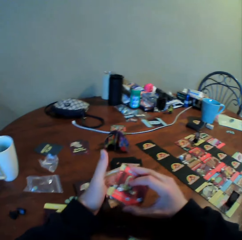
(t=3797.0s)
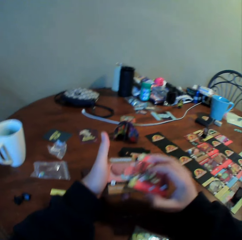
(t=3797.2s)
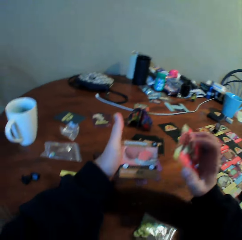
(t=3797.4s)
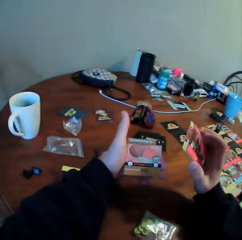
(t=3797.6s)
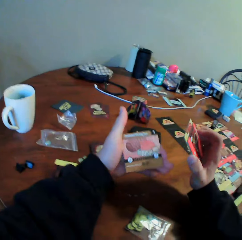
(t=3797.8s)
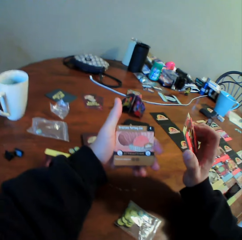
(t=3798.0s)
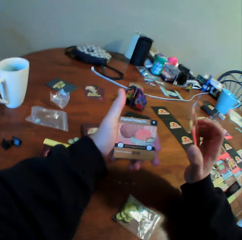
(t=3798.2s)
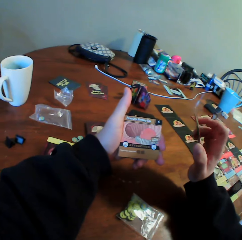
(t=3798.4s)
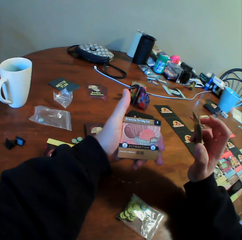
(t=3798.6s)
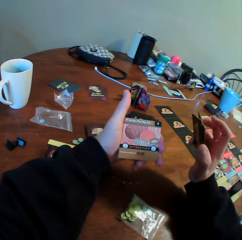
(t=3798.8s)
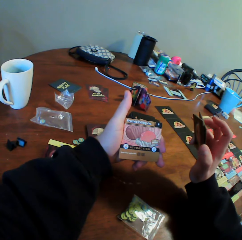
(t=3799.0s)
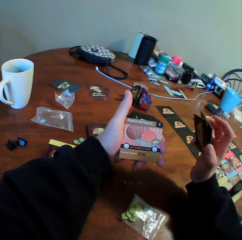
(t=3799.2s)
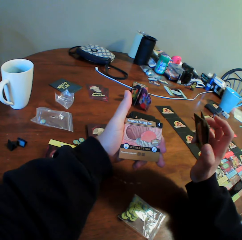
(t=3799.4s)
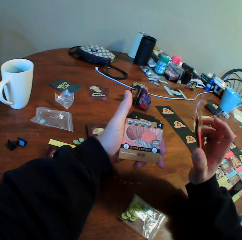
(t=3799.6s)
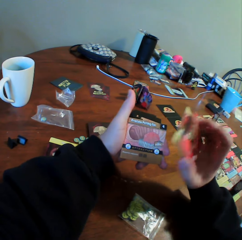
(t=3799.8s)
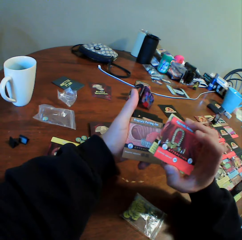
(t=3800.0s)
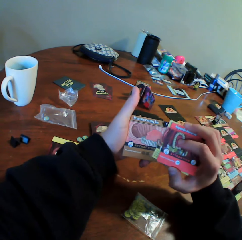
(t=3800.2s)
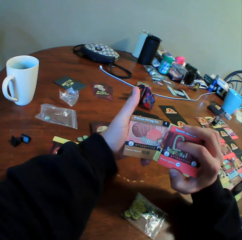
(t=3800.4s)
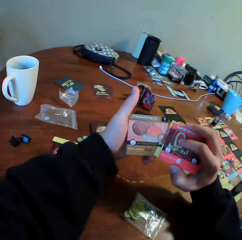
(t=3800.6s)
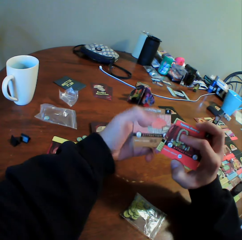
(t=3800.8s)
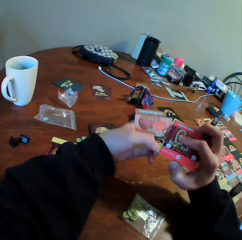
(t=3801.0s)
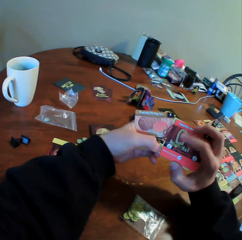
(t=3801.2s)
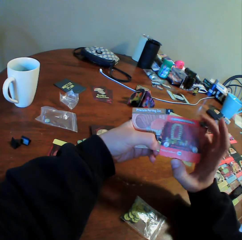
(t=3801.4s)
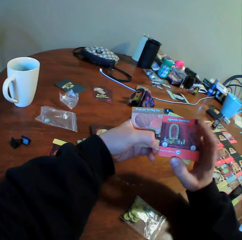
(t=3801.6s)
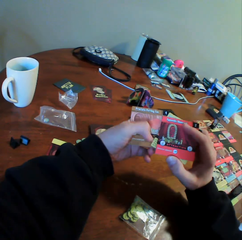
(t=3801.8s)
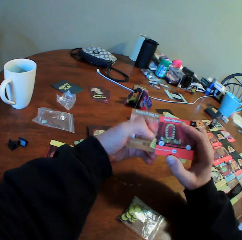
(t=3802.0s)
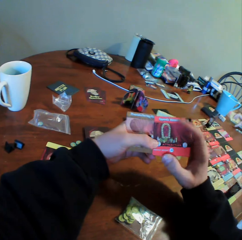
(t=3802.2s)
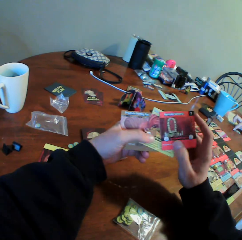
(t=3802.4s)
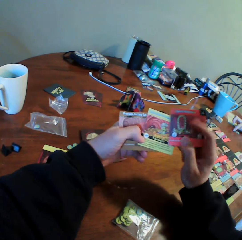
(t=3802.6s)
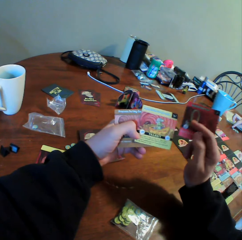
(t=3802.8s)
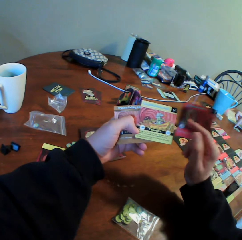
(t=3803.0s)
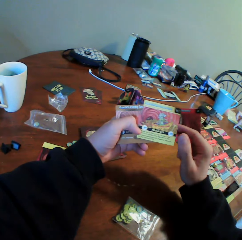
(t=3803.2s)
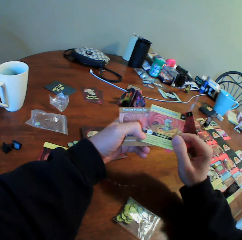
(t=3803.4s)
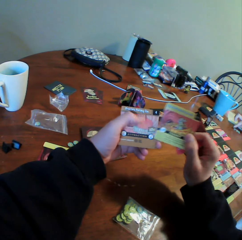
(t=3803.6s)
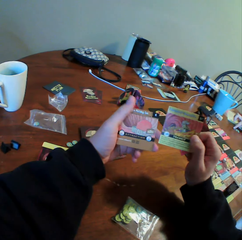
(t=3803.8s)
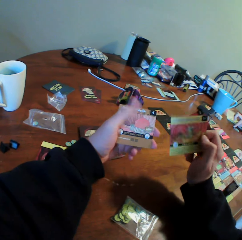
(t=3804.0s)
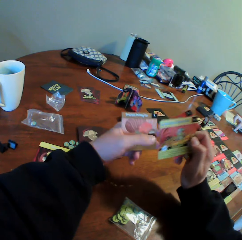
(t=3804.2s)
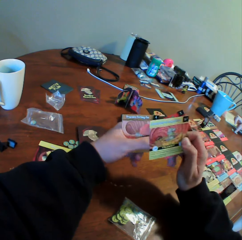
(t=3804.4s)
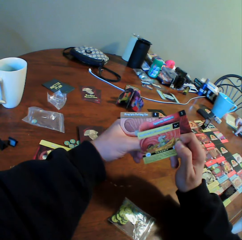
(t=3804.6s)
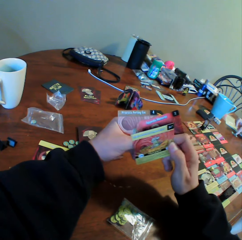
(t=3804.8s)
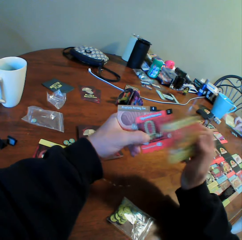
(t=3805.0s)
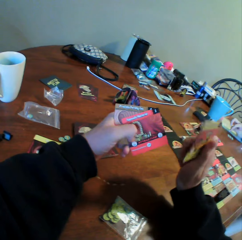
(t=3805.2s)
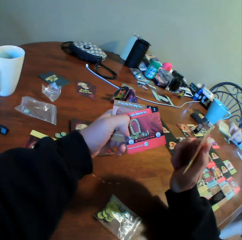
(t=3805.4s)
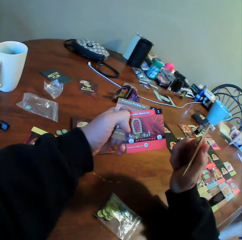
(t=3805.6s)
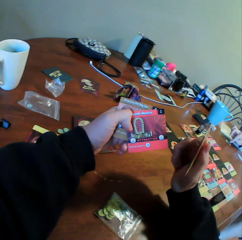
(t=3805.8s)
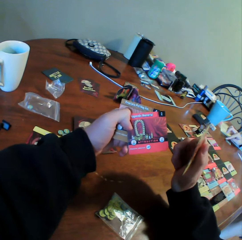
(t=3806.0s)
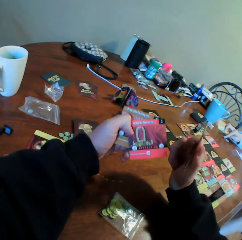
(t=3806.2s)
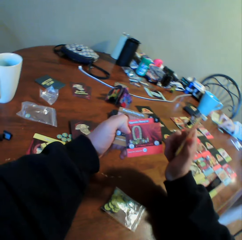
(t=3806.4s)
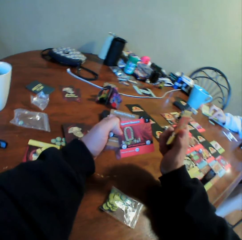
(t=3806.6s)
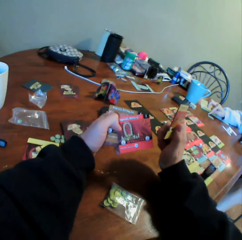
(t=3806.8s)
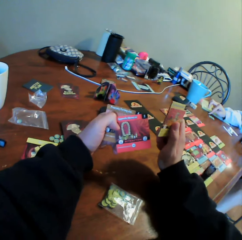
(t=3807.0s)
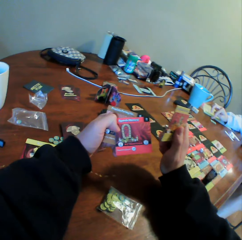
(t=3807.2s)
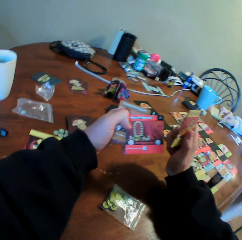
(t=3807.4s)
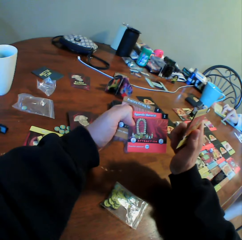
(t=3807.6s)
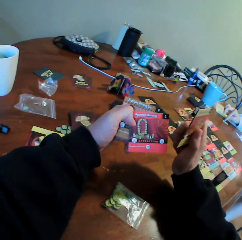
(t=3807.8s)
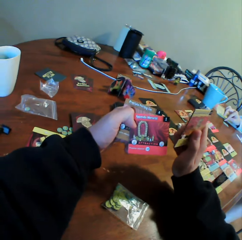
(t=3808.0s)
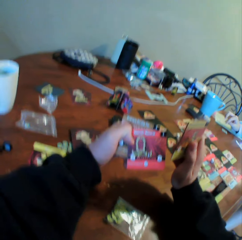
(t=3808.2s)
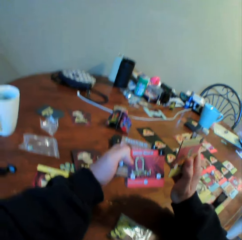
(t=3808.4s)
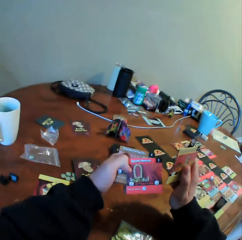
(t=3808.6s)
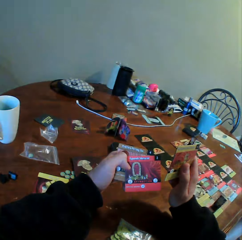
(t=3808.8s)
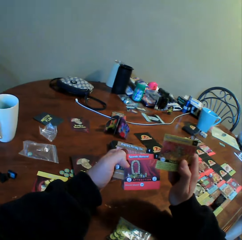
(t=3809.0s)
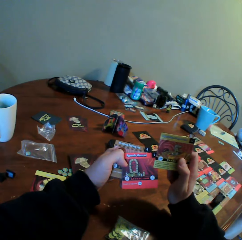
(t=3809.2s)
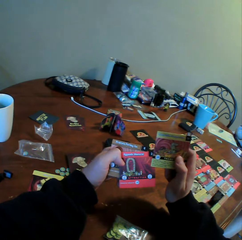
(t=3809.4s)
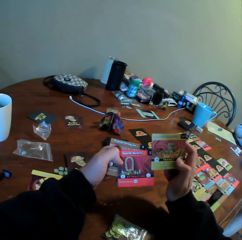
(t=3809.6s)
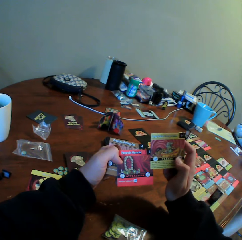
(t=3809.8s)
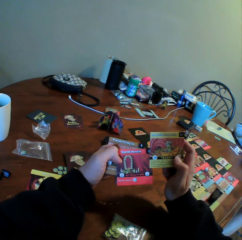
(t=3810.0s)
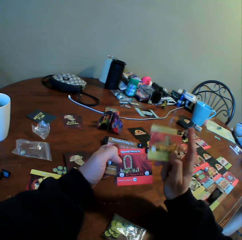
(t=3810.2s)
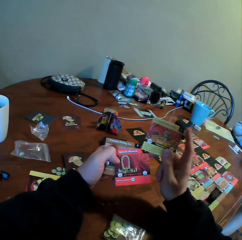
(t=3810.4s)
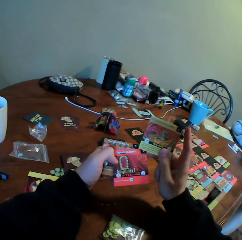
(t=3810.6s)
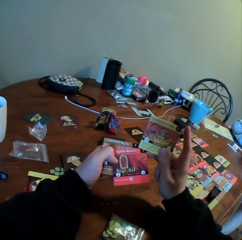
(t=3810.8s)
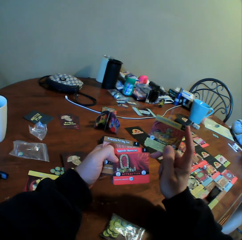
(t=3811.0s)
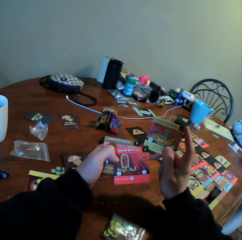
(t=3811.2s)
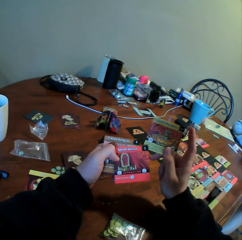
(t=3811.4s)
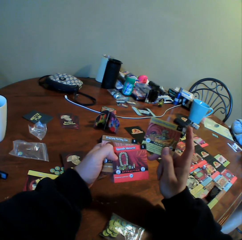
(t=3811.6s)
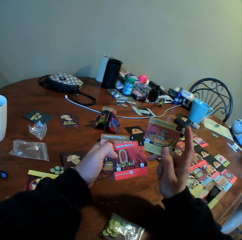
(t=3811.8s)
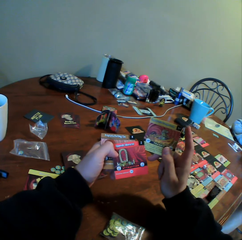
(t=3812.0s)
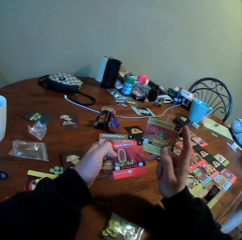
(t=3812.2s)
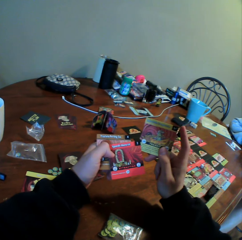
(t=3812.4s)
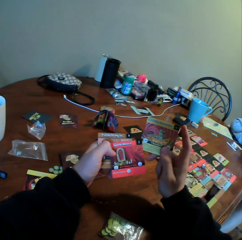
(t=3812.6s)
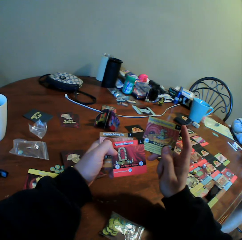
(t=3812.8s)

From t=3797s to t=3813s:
The camera wearer picks cards with the other hand. He looks at a card. He sorts the cards with both hands. He holds a card with his right hand. He looks at the cards. He moves the cards with both hands. A woman moves something on the table. The camera wearer picks the cards. He sorts the cards with both hands. He looks at the cards. The woman moves something on the table. The camera wearer holds the cards with both hands. The woman sits on a chair.

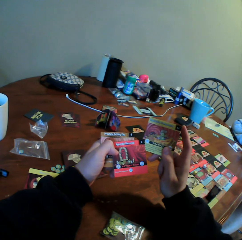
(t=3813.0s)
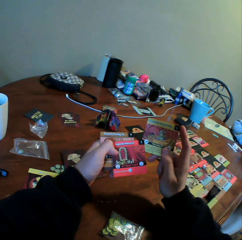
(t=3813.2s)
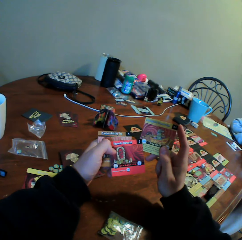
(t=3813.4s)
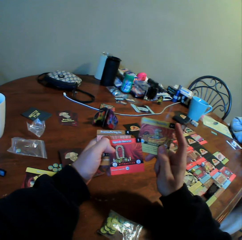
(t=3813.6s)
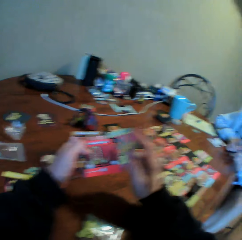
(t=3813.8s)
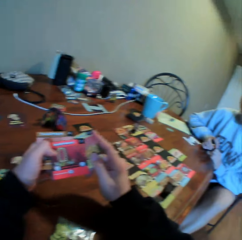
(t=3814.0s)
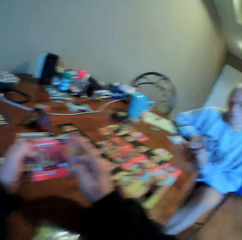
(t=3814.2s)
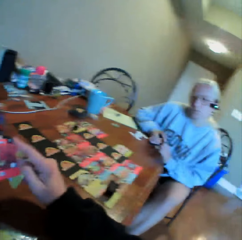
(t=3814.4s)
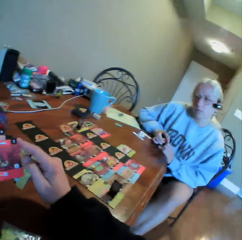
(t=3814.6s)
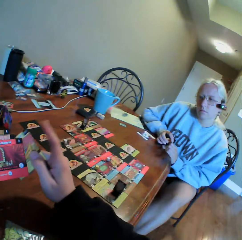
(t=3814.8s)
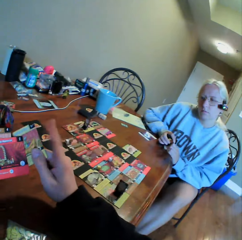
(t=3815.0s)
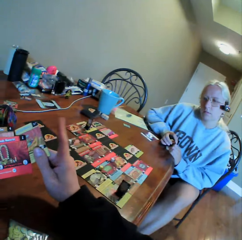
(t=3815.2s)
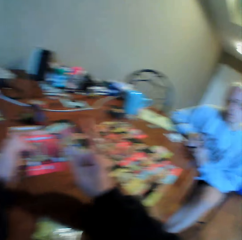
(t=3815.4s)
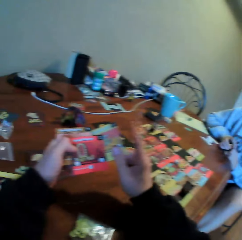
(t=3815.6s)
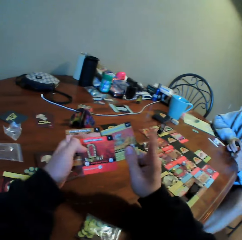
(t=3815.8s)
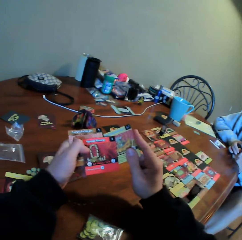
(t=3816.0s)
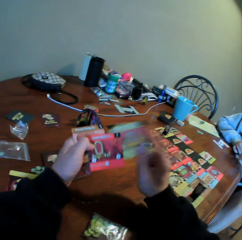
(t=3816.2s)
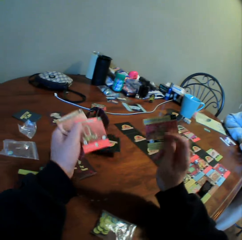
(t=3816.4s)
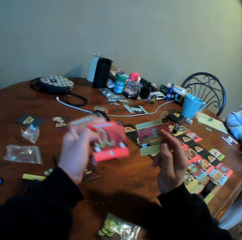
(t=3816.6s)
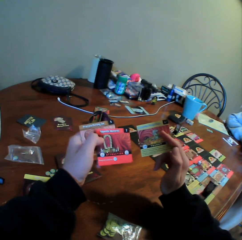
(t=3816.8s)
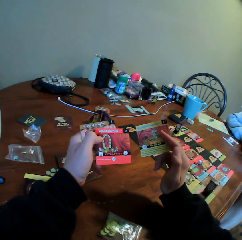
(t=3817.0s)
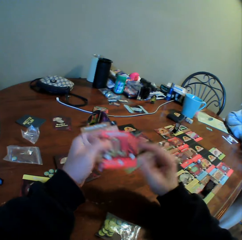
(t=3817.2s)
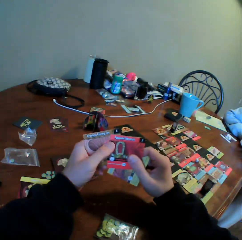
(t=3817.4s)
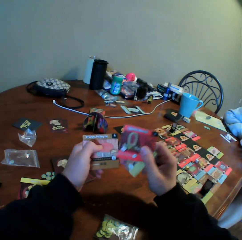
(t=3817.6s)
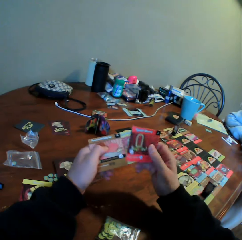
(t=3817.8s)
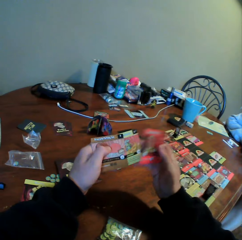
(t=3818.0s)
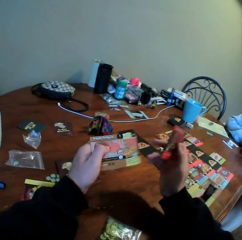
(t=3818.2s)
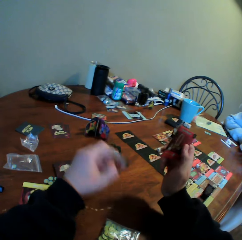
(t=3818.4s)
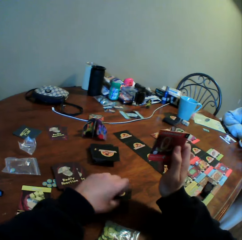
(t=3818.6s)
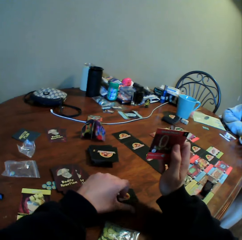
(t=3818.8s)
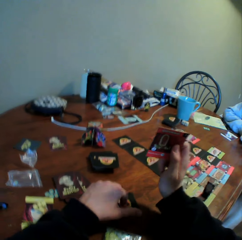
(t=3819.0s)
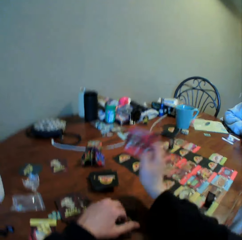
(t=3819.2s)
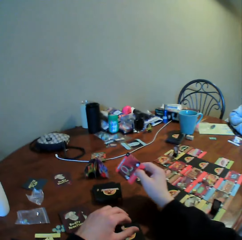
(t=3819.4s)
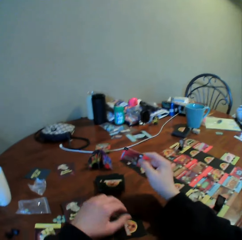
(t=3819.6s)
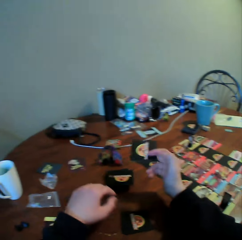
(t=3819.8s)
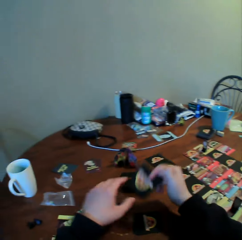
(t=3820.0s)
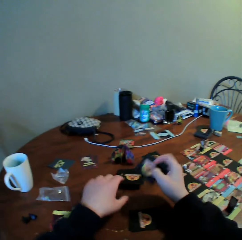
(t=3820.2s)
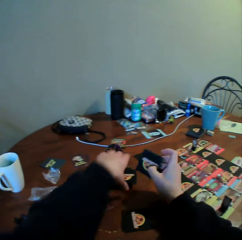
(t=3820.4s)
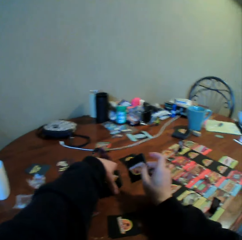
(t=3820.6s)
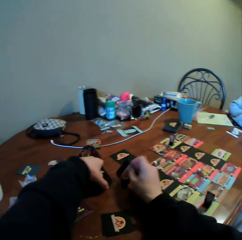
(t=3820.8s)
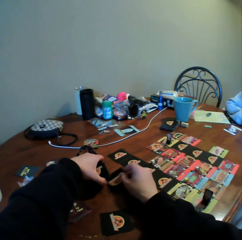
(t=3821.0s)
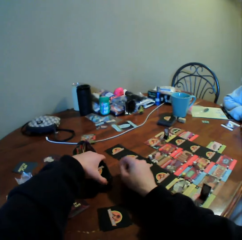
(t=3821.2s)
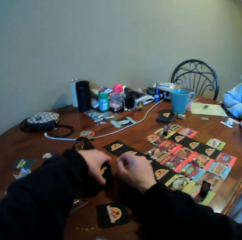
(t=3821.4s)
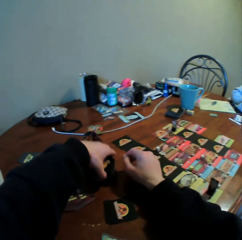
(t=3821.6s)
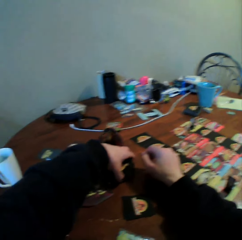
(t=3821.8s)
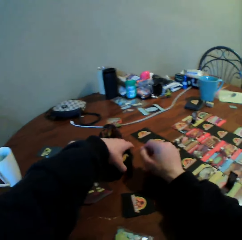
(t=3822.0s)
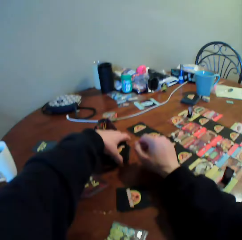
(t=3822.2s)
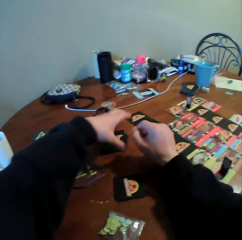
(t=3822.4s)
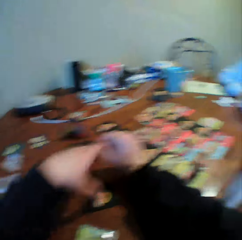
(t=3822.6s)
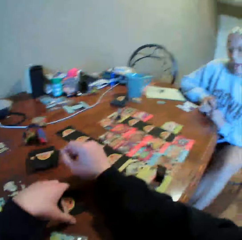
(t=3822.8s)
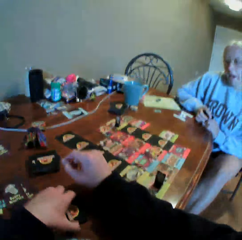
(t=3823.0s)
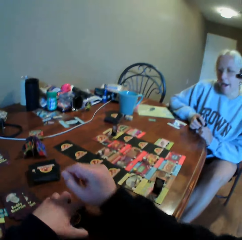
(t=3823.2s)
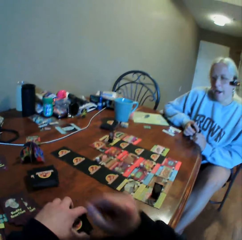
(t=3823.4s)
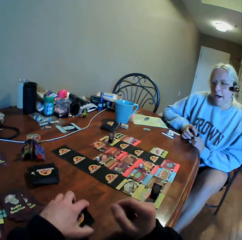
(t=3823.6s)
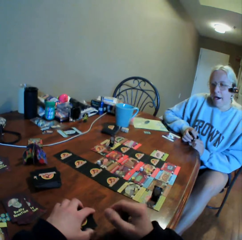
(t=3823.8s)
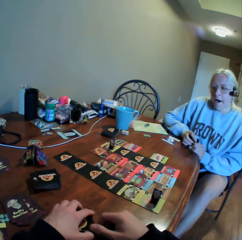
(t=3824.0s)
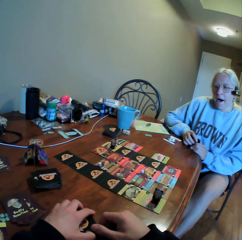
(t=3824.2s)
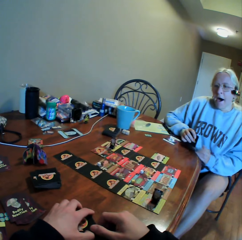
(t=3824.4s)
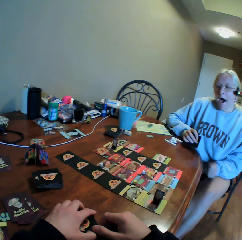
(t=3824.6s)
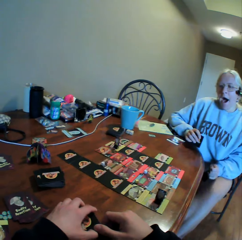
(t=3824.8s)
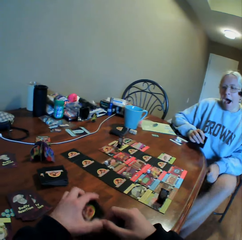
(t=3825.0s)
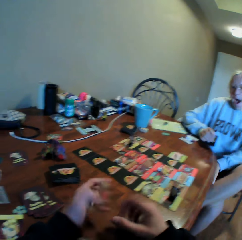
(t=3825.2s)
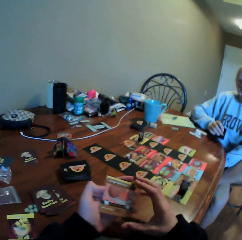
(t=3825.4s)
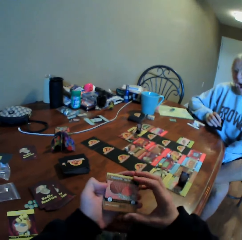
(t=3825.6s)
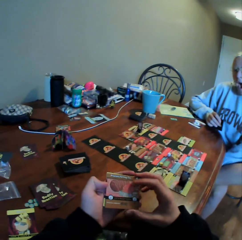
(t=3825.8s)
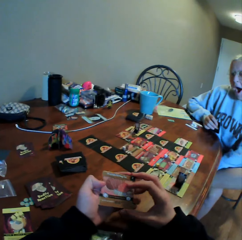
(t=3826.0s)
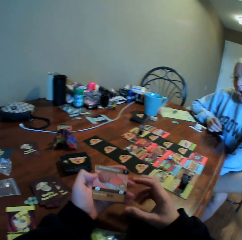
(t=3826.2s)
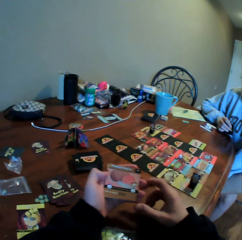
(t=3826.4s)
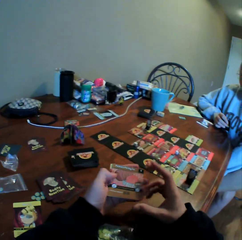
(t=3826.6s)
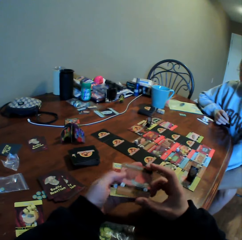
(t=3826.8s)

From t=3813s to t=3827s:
The camera wearer moves a card. They look around. They move a finger. They look at the cards. They pick the cards. They turn the cards with both hands. They put the cards on the table. They move a hand. They pick the cards on the table. A woman sits on a chair. The camera wearer puts the cards on the table. The woman sits on a chair. The camera wearer holds the cards on the table. They move the cards on the table. The woman moves around. The camera wearer picks the cards on the table. They look at the cards. The woman moves her hand.
